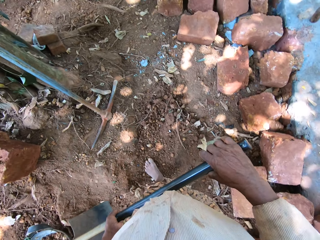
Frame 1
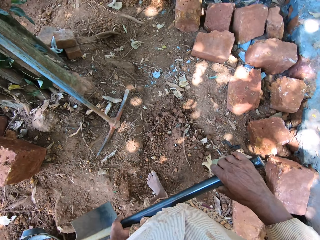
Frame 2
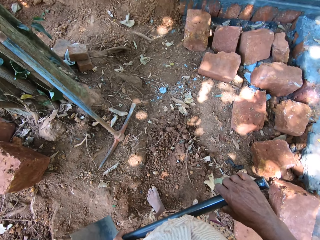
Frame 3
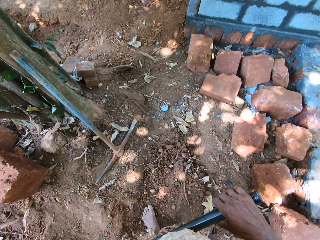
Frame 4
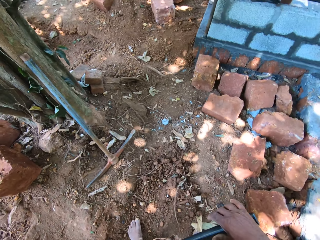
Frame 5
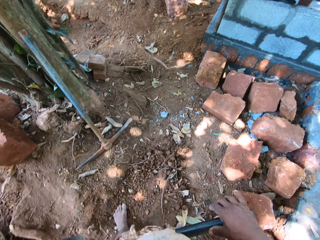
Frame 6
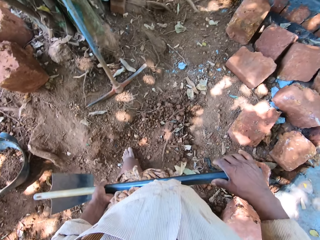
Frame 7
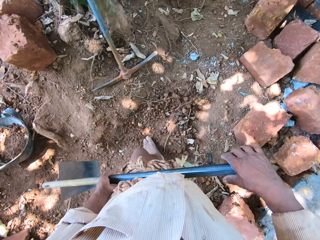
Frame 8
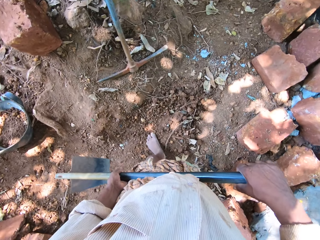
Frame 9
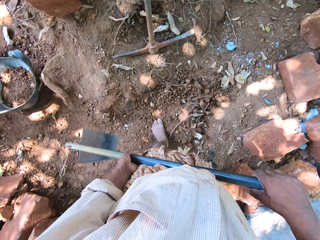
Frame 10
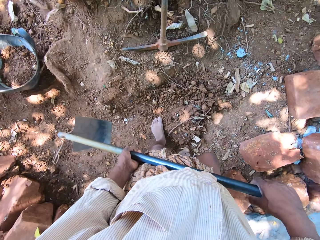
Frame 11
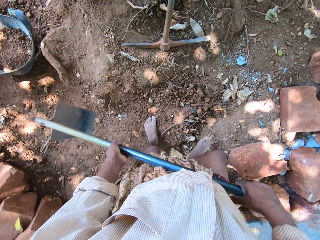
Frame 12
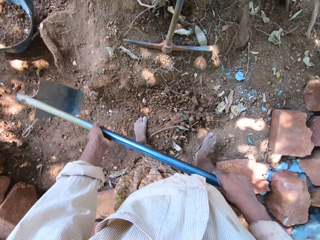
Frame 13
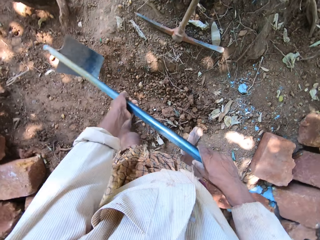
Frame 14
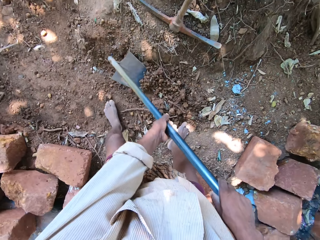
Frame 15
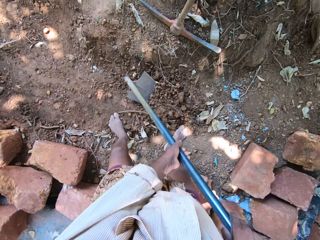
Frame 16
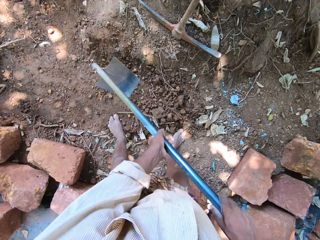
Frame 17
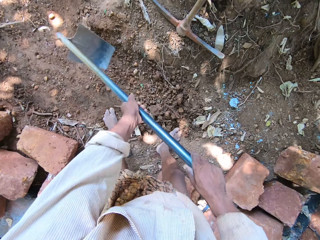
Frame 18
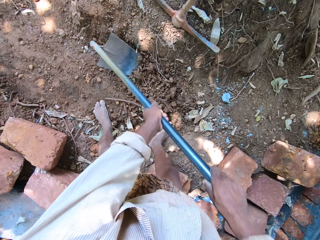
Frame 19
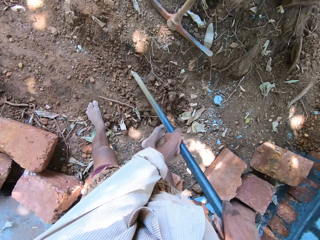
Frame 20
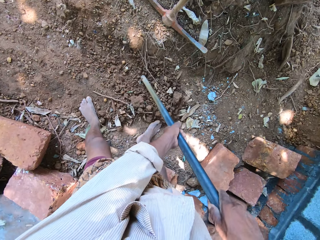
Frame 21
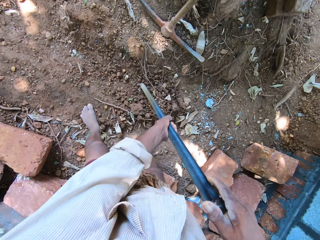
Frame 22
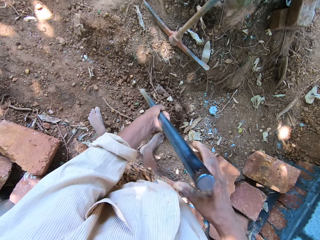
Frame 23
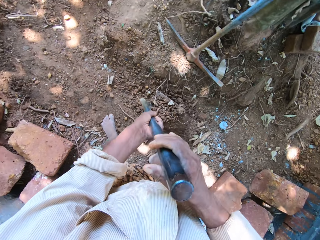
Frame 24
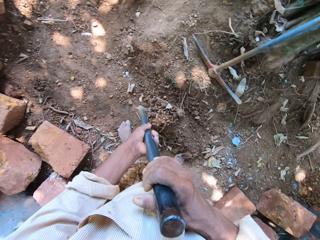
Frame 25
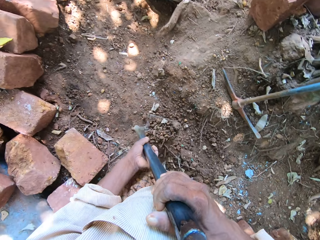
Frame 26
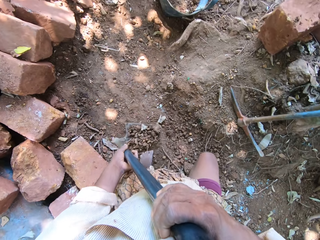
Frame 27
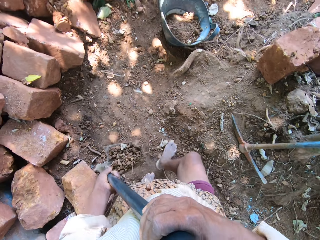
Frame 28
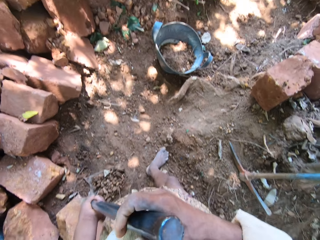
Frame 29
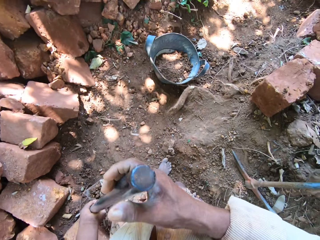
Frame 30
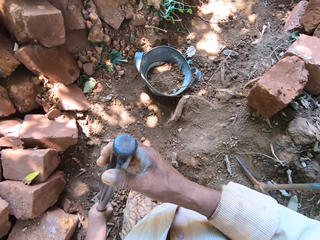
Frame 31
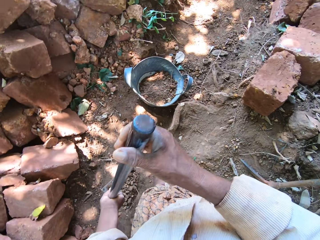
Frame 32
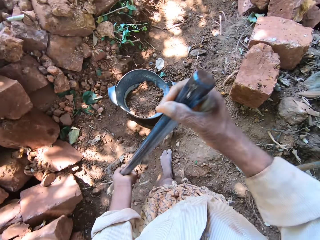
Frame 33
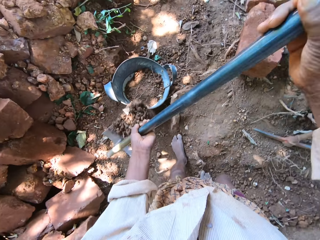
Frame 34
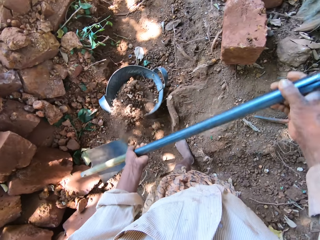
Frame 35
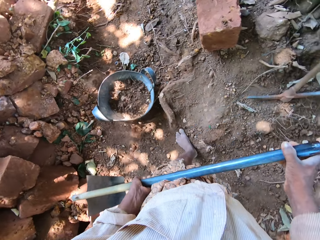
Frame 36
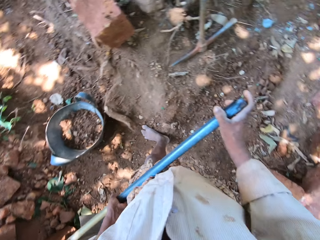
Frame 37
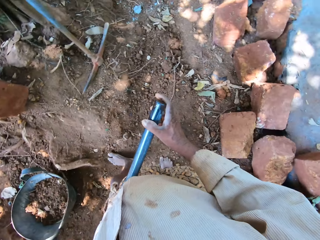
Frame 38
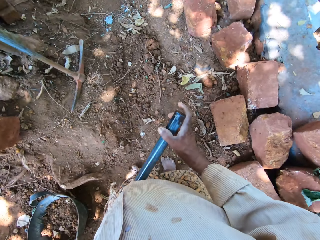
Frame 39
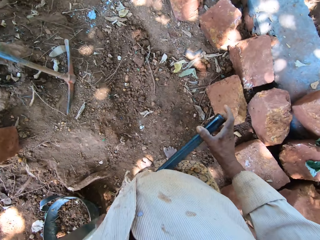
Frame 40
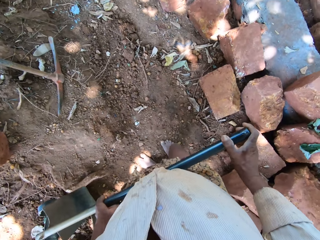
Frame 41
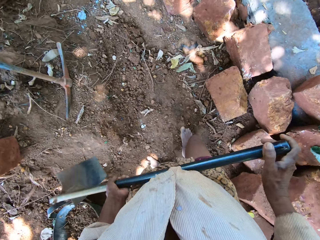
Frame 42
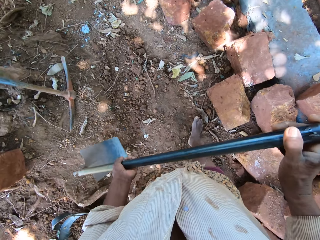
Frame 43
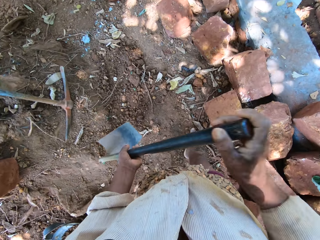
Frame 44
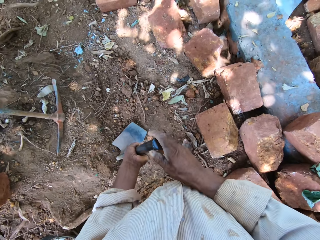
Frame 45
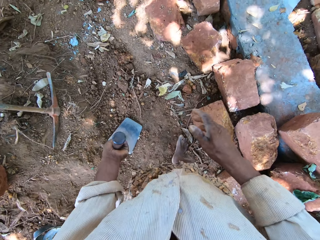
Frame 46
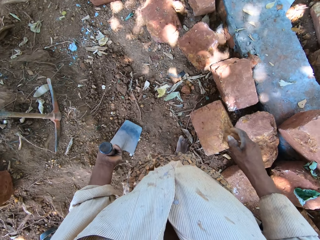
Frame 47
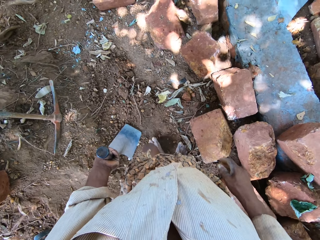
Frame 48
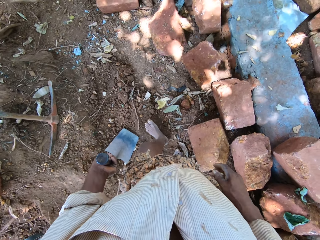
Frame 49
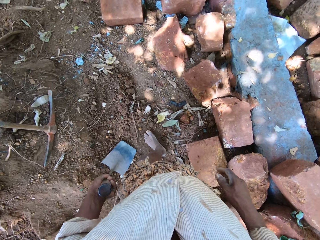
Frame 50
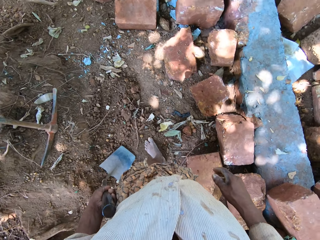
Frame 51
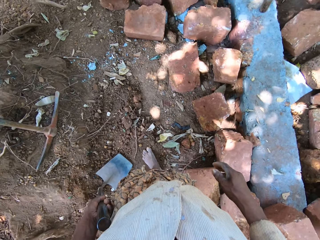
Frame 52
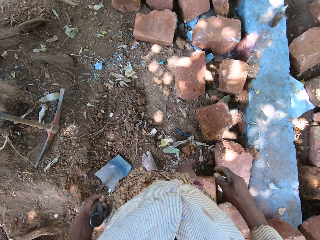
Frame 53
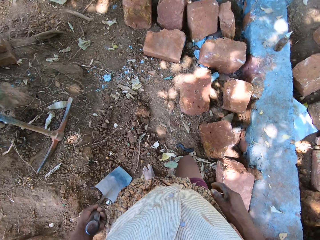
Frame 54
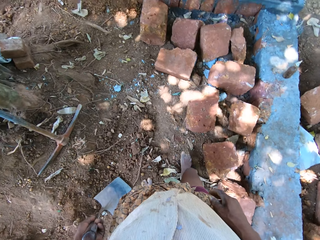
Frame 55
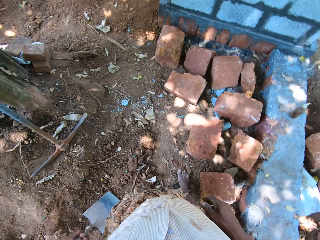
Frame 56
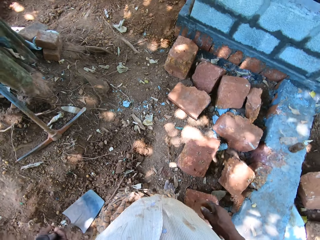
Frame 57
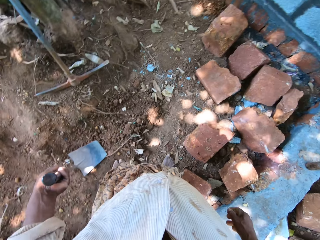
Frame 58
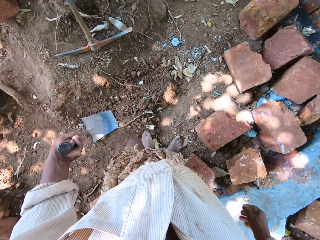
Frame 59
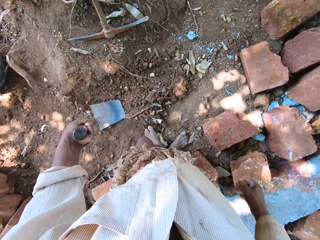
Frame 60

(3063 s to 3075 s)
The camera wearer packs sand from the ground with the hoe in both hands. He picks up the hoe from the ground with both hands. He pours the sand in the container with the hoe in both hands. He drops the hoe on the ground with both hands. He holds the hoe on the ground with his left hand.

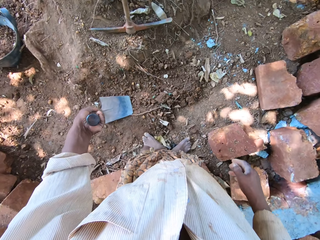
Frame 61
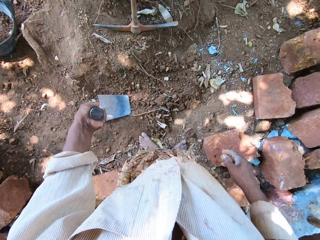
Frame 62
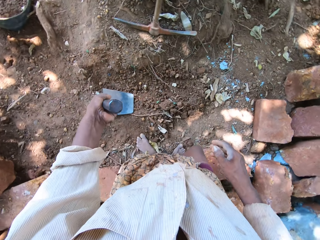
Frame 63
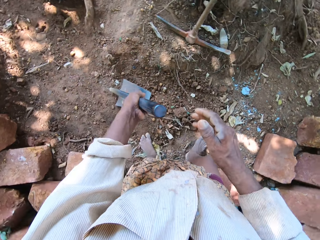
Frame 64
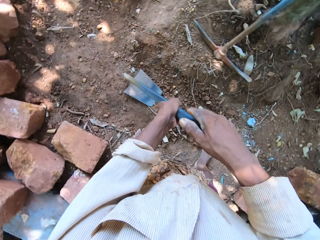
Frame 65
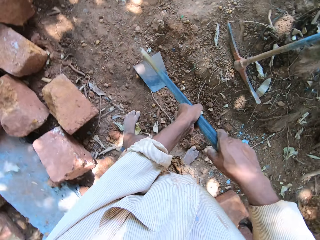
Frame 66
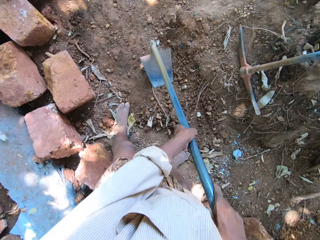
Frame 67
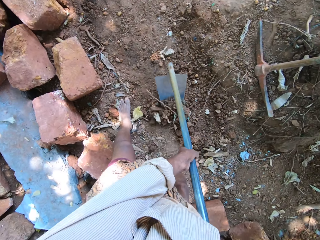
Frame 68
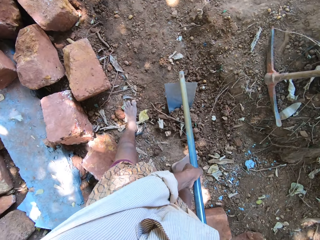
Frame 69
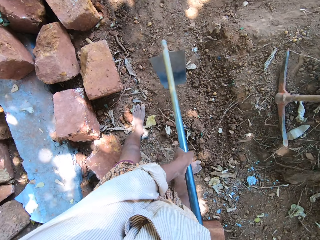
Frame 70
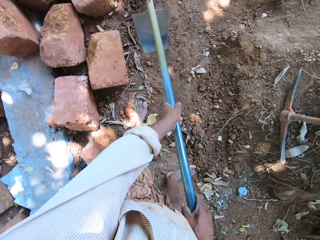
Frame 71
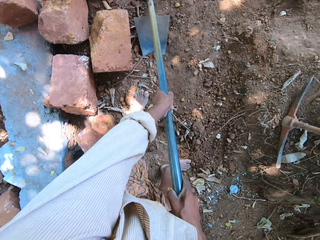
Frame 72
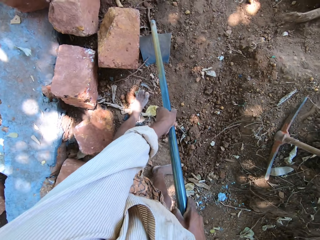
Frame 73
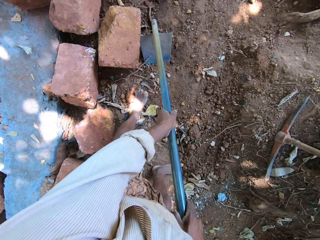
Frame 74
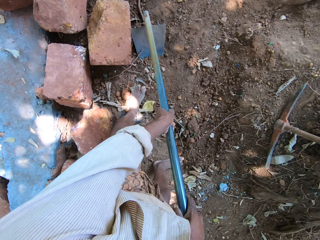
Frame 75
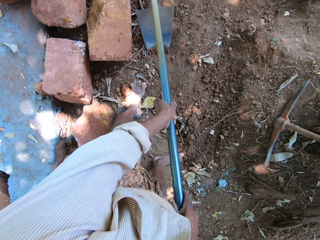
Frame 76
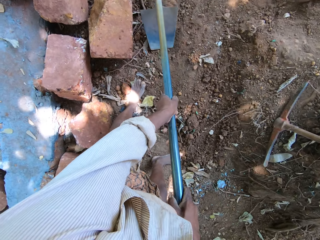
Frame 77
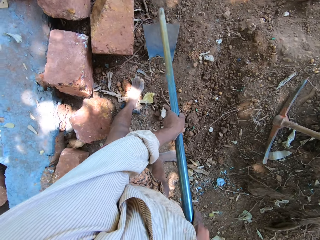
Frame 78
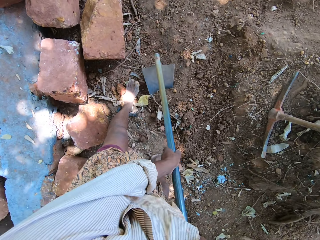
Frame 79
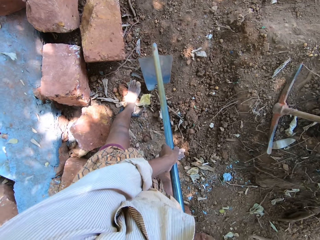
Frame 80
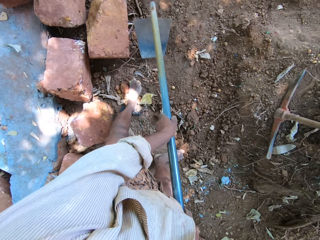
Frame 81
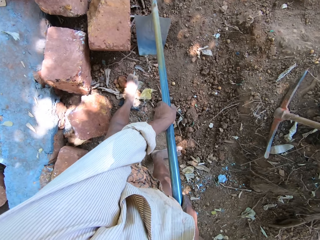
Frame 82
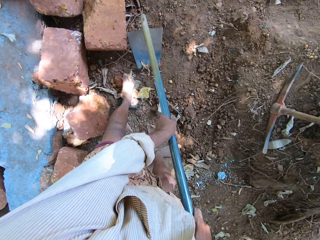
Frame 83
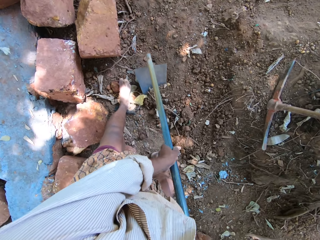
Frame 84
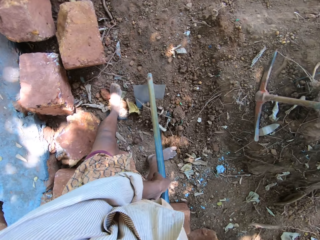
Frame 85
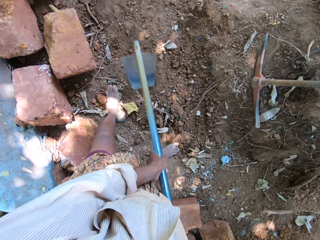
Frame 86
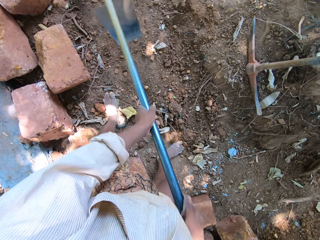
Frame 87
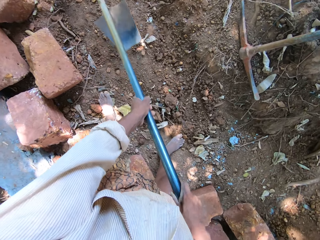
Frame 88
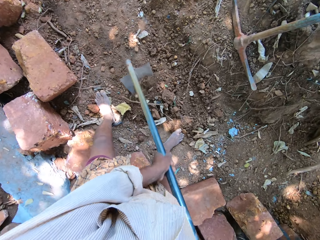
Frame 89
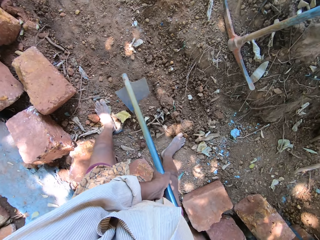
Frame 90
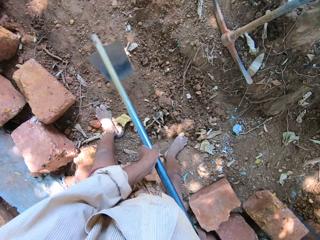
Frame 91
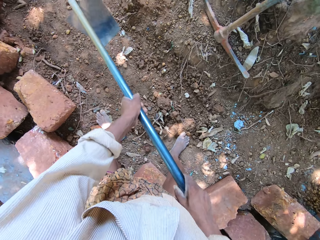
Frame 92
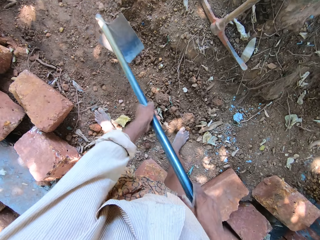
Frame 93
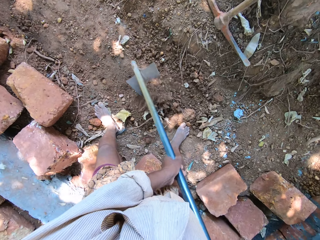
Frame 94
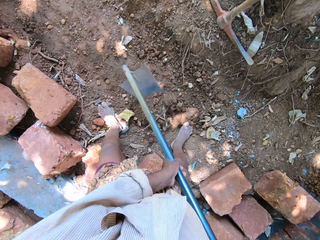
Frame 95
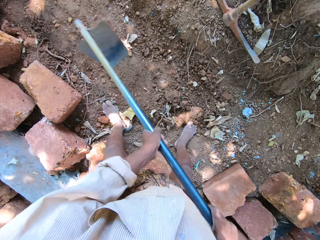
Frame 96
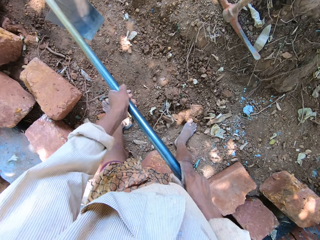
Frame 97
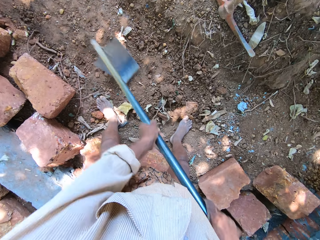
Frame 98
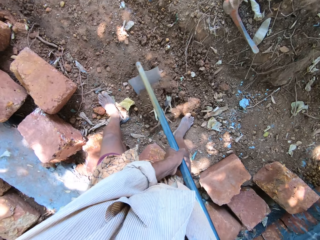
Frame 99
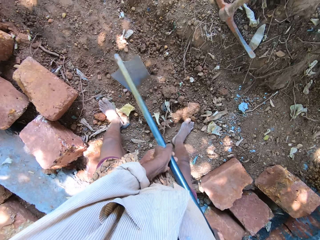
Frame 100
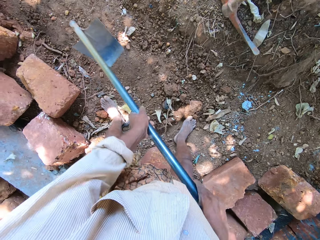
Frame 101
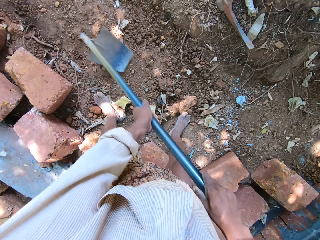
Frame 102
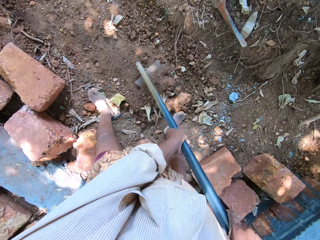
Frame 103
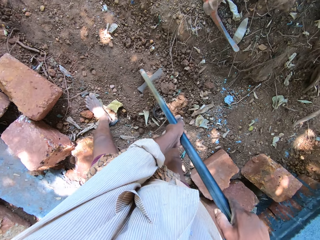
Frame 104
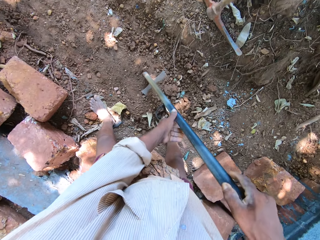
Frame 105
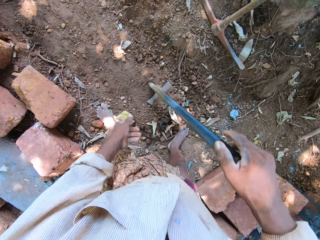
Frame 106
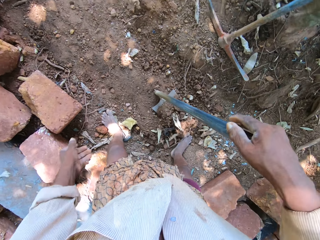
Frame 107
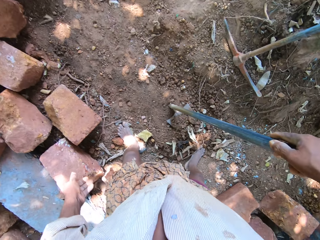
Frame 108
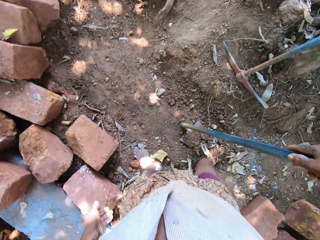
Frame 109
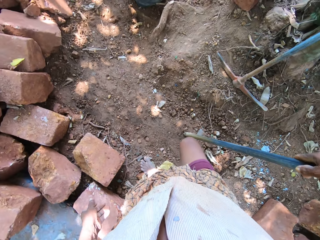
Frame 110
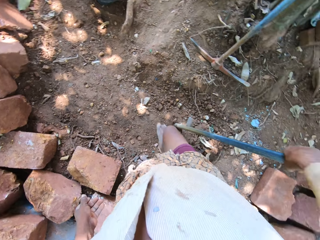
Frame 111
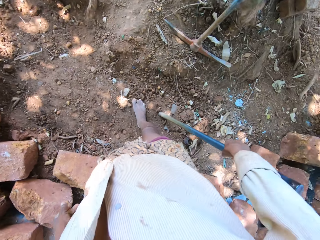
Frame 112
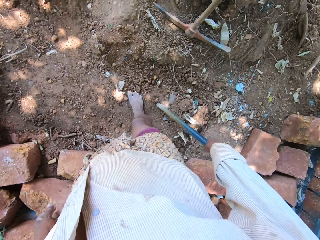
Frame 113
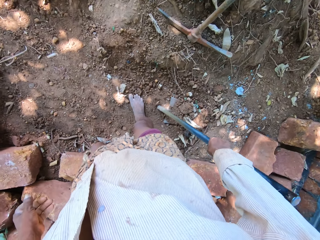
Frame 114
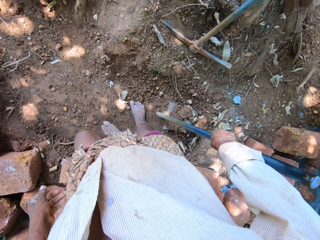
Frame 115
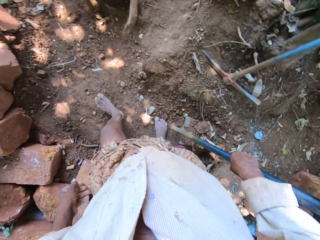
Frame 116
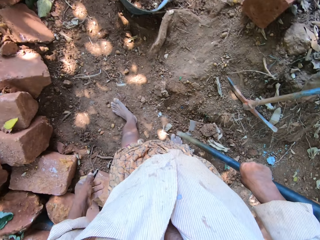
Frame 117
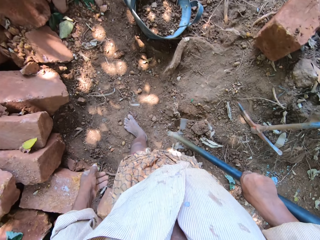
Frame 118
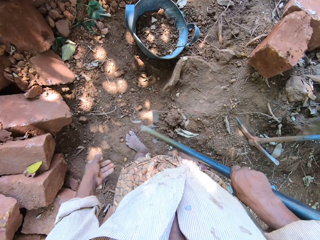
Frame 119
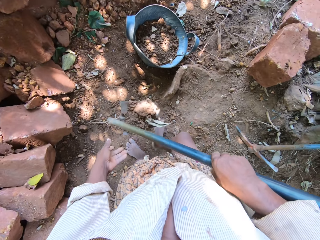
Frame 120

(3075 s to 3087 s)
The camera wearer packs sand from the ground with the hoe in both hands. He picks up the hoe from the ground with his right hand.
